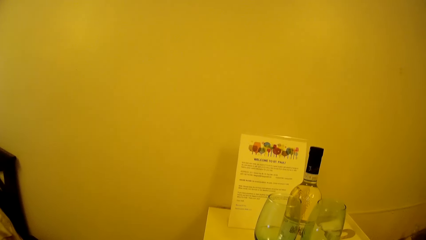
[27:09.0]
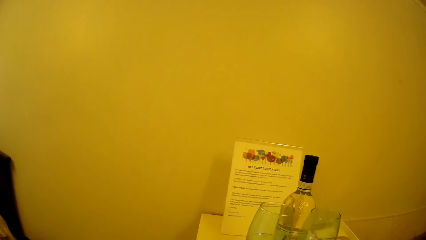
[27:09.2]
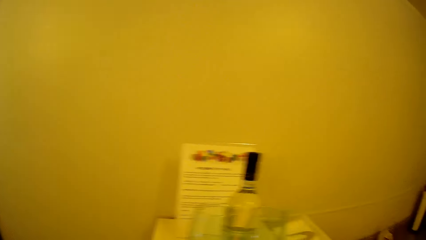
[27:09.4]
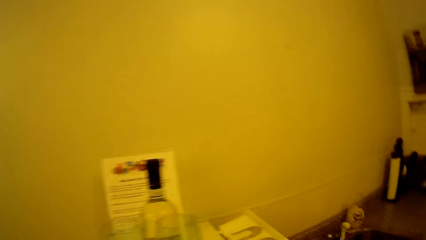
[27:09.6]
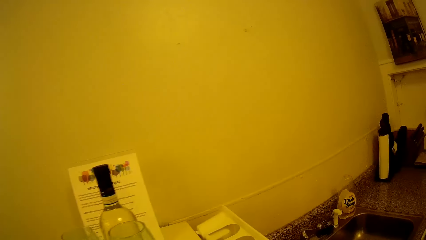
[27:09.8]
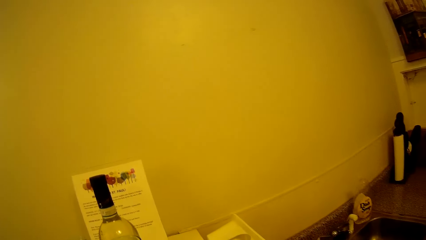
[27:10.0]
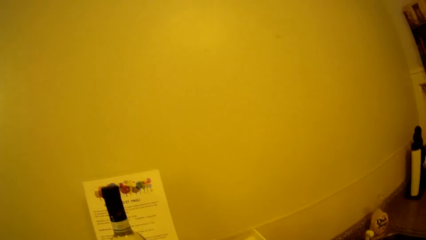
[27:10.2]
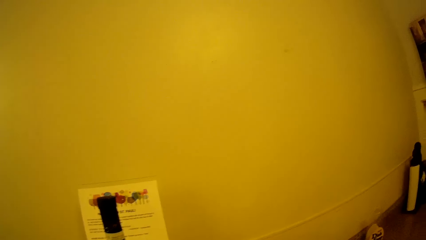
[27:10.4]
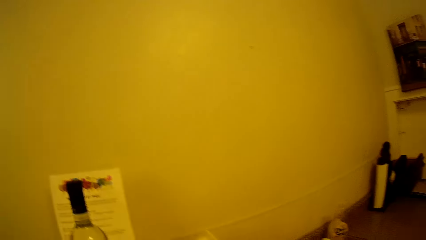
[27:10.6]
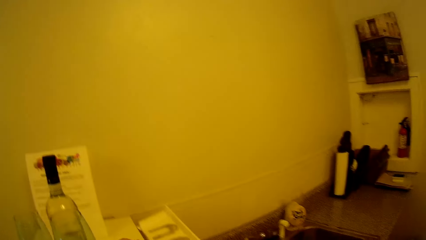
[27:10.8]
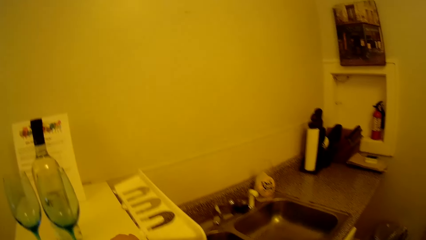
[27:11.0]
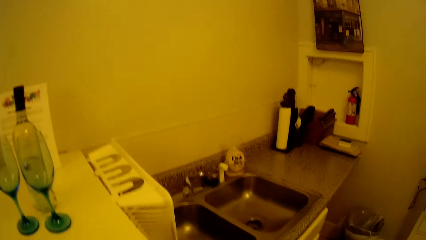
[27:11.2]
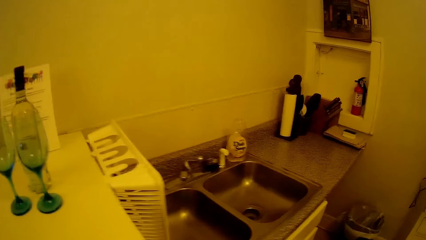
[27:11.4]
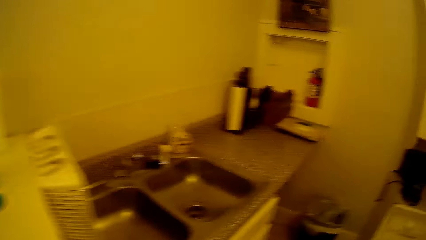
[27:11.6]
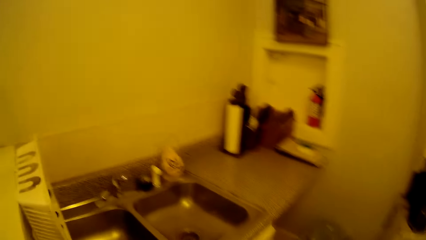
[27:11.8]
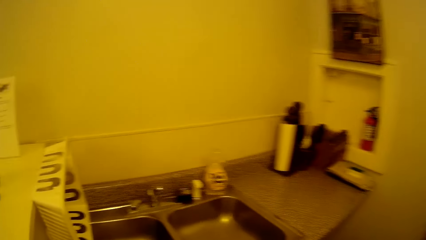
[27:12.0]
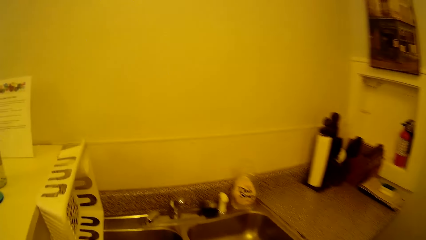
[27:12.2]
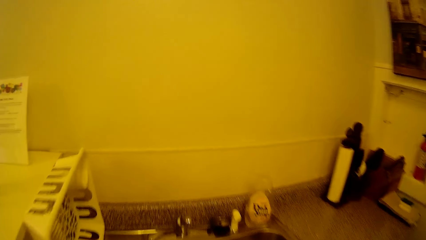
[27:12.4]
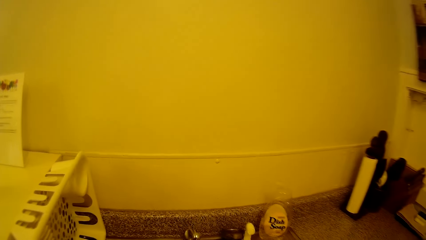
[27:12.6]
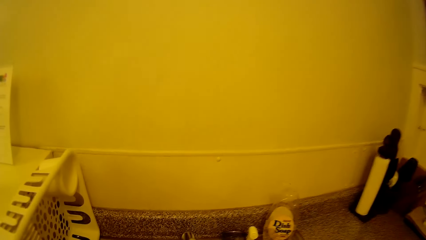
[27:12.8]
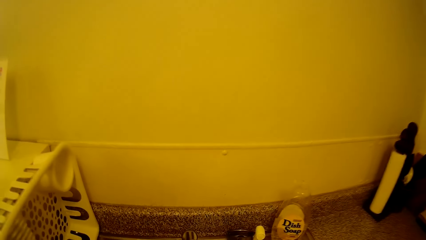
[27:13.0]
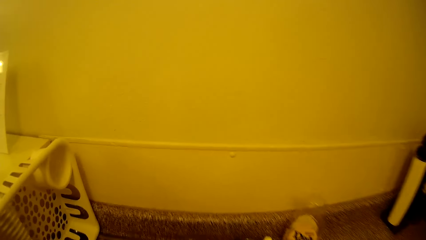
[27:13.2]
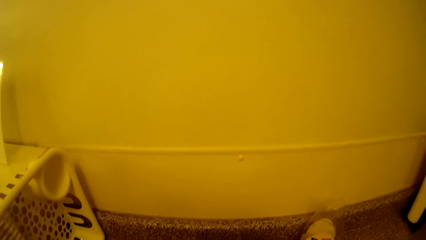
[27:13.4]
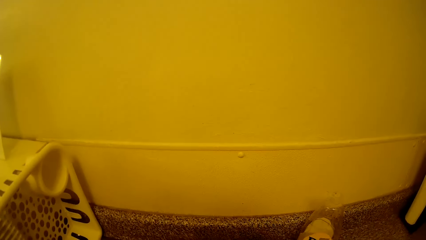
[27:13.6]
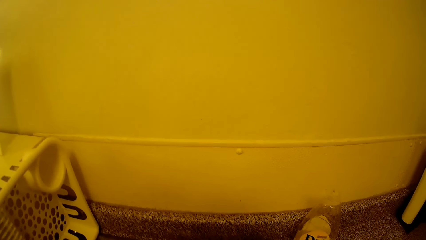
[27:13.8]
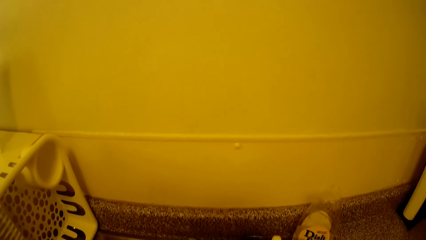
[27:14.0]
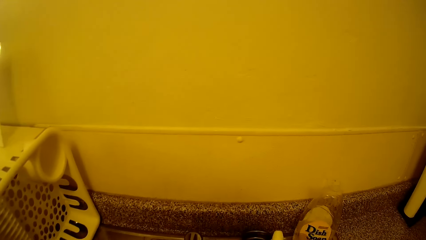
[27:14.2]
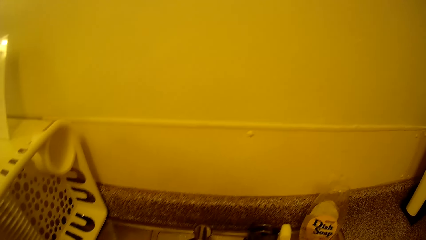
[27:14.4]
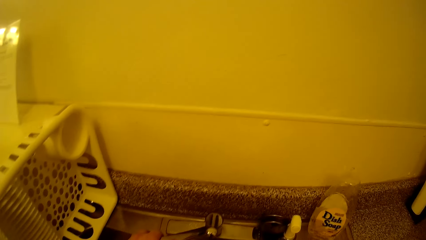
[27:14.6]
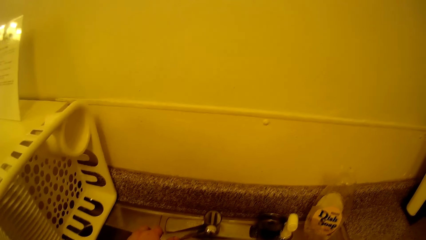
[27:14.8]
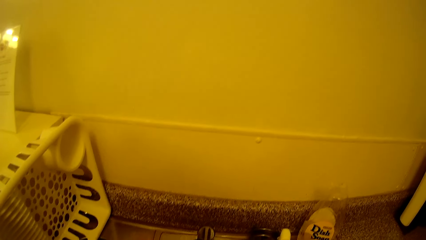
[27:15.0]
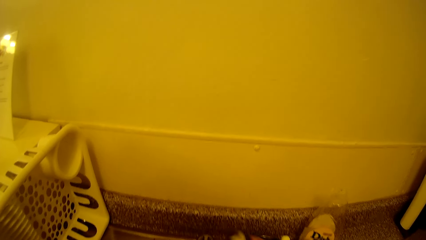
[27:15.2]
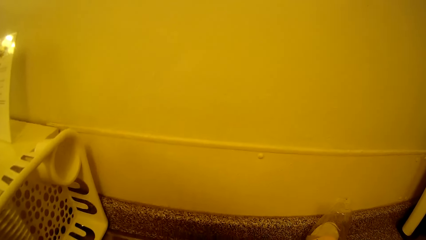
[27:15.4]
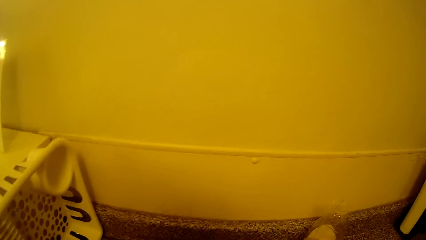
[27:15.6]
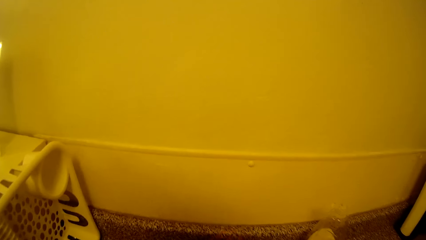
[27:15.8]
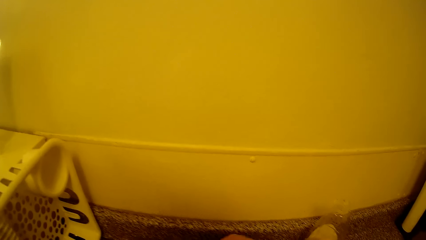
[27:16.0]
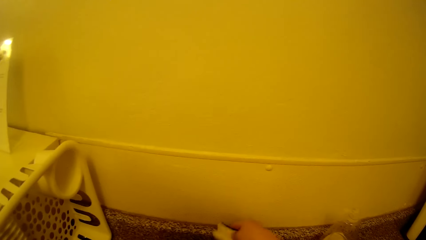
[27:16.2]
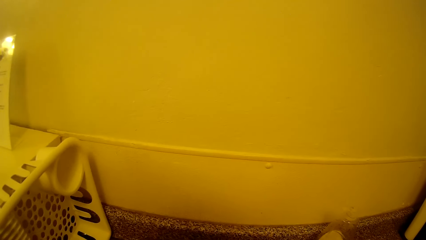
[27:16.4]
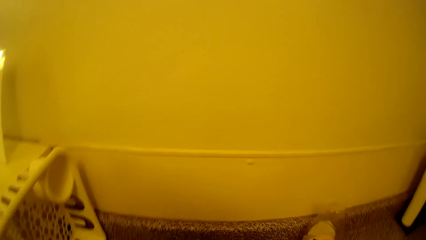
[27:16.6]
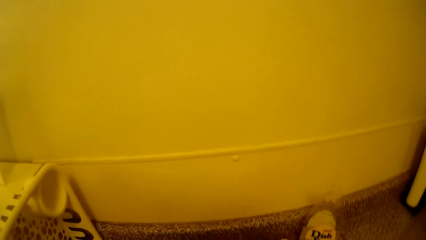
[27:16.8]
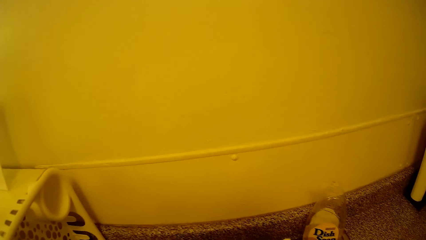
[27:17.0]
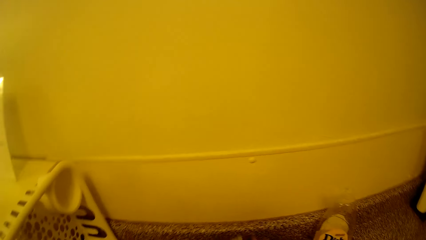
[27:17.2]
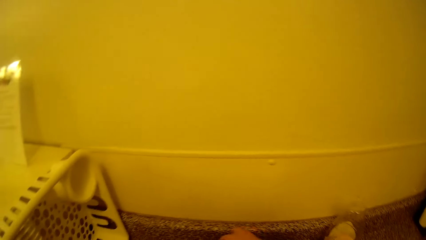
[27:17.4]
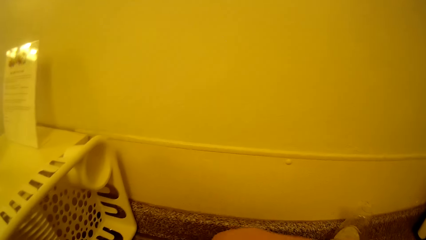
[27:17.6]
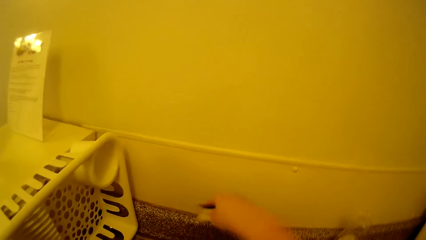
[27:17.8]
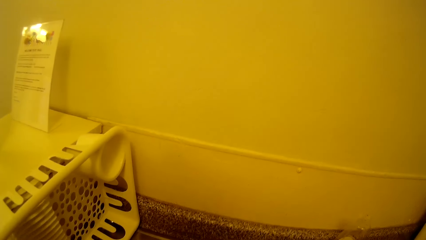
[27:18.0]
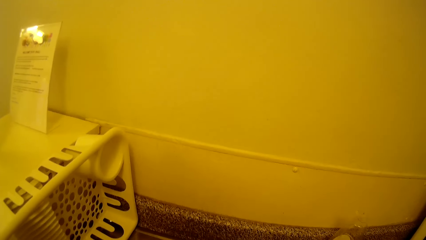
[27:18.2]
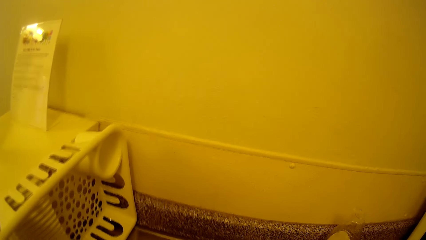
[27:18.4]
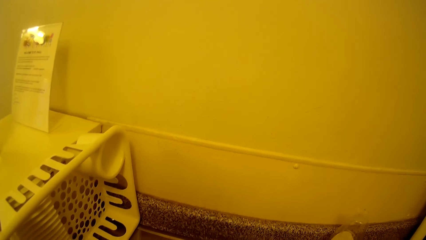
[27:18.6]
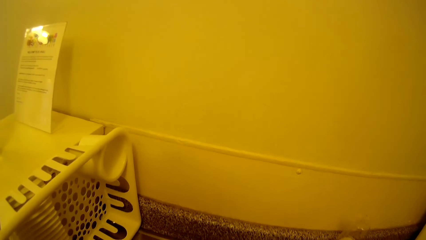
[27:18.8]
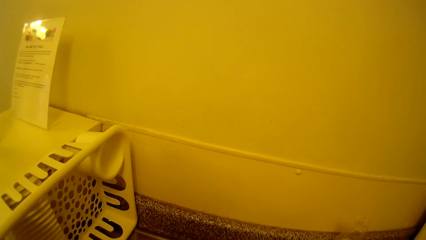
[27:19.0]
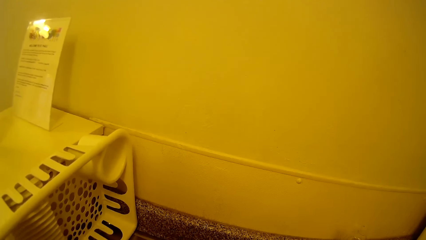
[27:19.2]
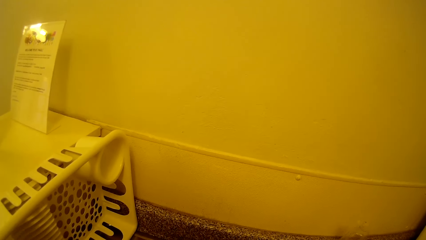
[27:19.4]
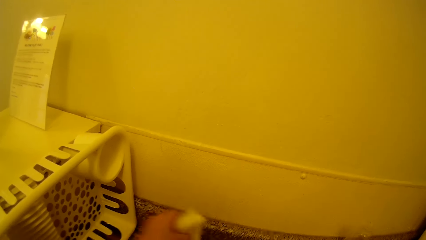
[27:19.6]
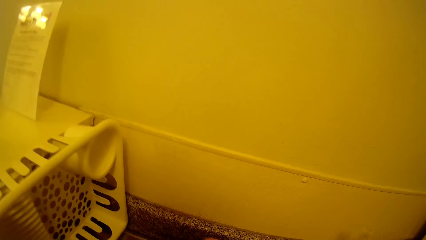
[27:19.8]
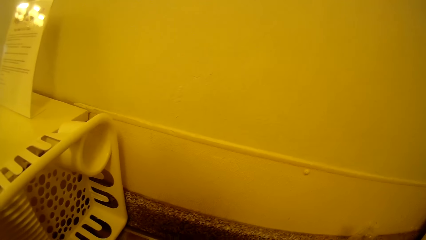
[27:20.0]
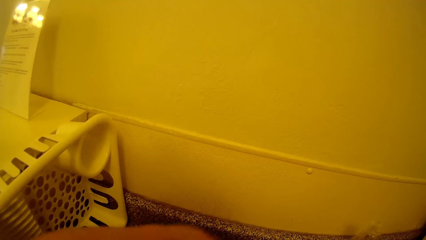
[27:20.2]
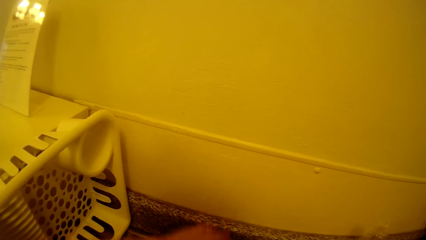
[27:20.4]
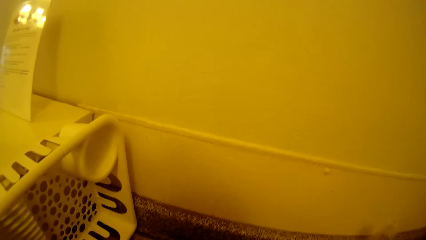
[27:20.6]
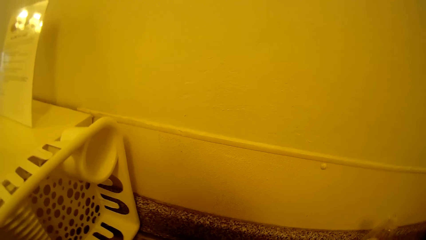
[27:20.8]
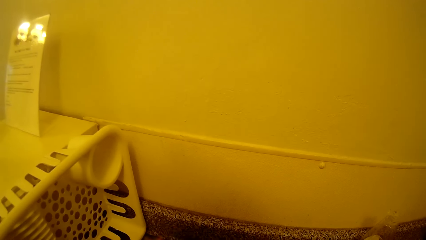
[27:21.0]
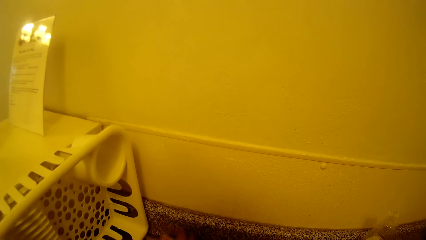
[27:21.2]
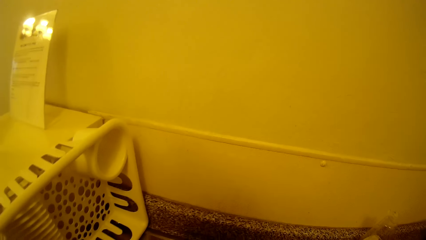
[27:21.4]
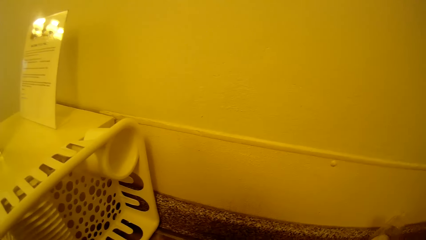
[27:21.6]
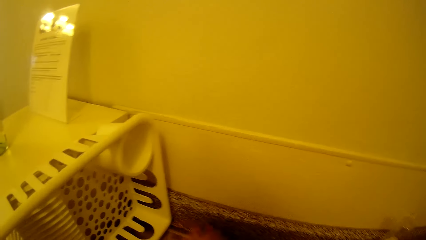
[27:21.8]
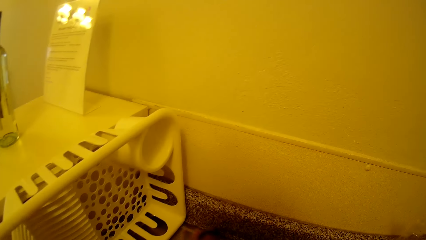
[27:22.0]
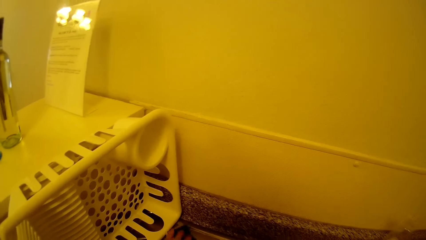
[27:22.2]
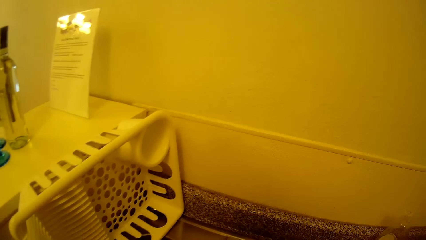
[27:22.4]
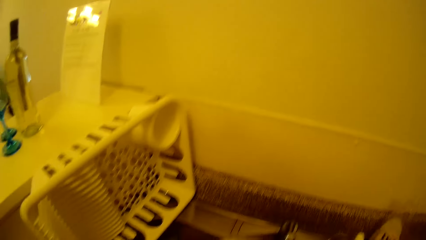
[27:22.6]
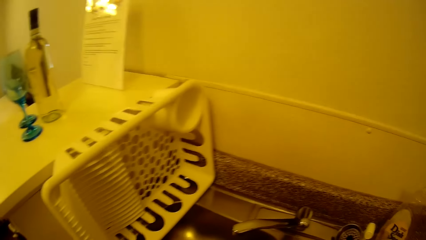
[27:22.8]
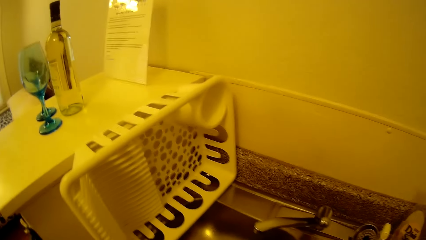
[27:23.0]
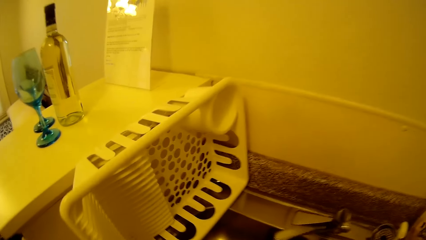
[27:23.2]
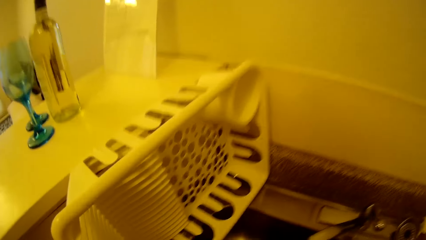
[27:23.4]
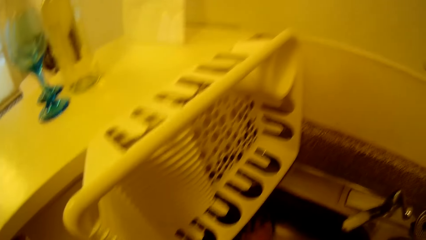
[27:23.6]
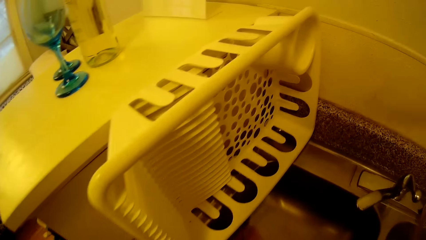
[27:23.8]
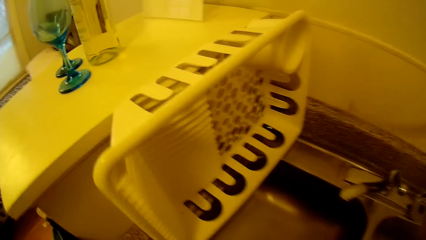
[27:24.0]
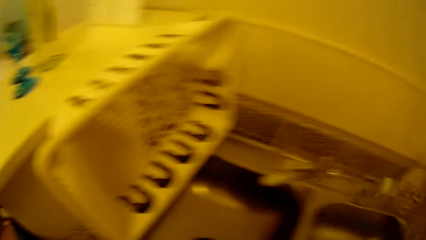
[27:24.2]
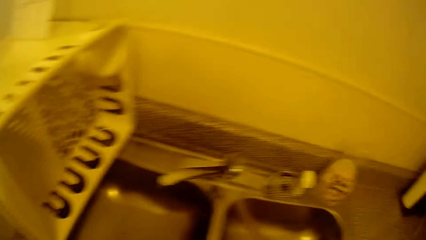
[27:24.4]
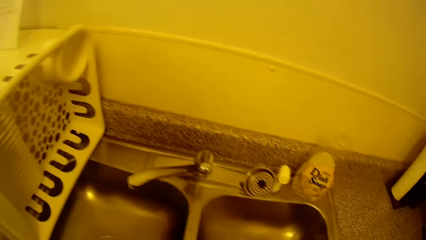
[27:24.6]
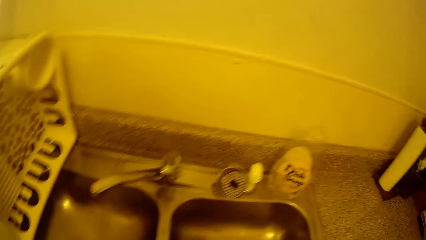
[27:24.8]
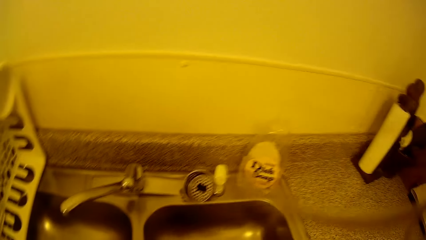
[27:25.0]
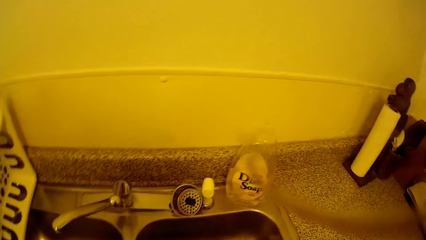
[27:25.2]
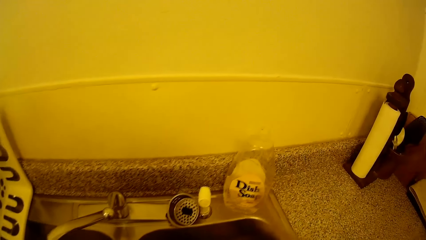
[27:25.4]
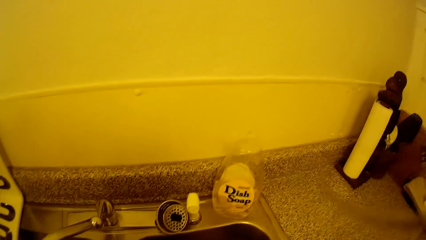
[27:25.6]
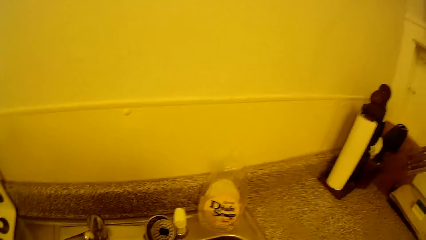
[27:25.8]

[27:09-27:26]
The camera wearer wipes the sink area. They walk towards a sink. They wipe the sink.
